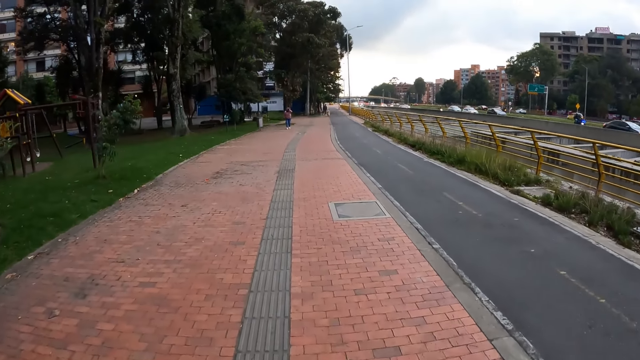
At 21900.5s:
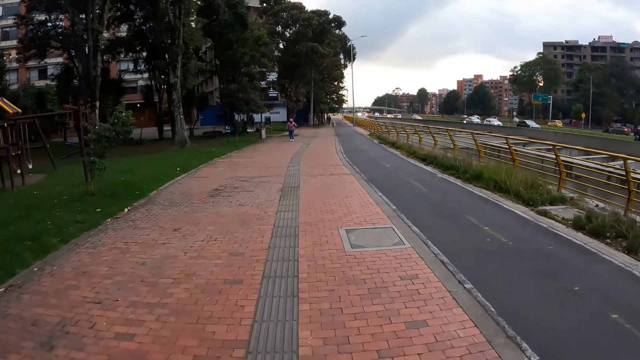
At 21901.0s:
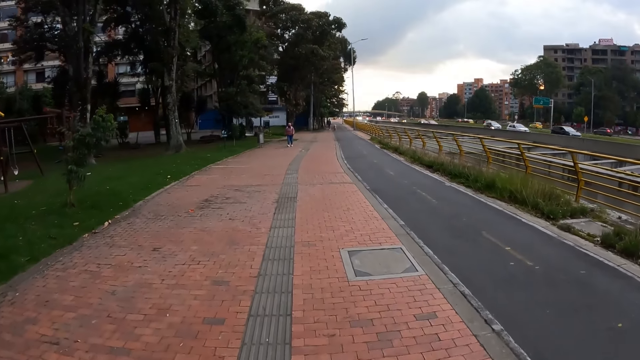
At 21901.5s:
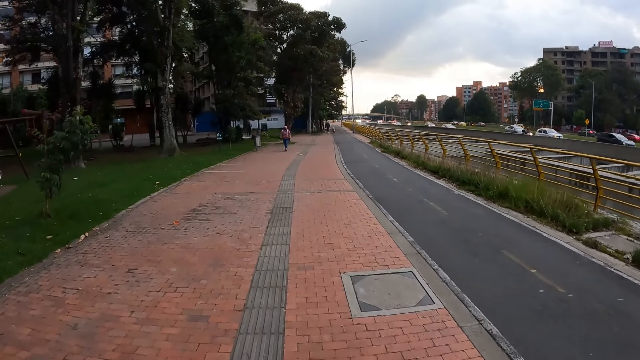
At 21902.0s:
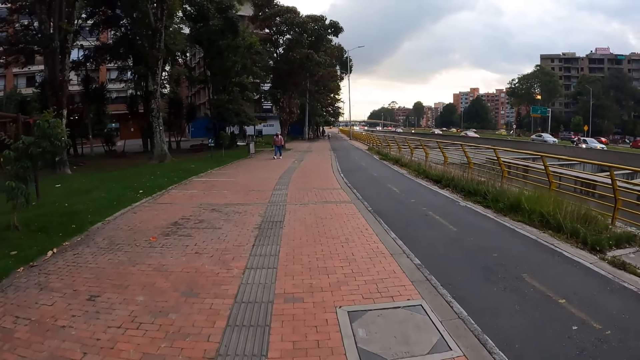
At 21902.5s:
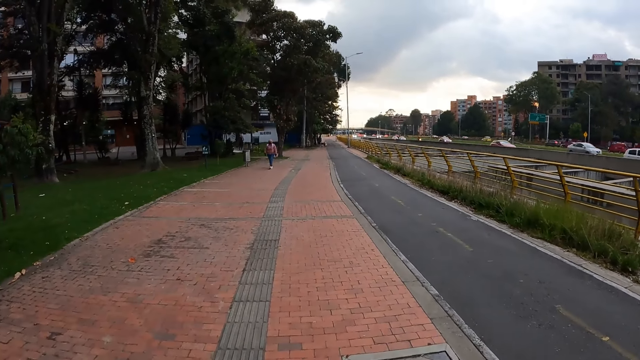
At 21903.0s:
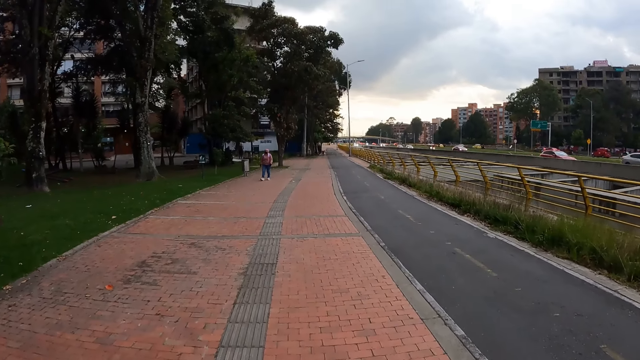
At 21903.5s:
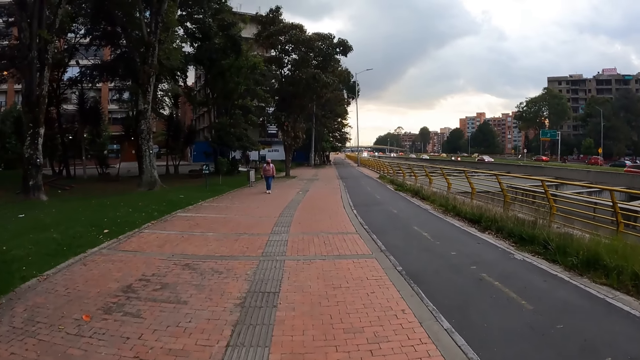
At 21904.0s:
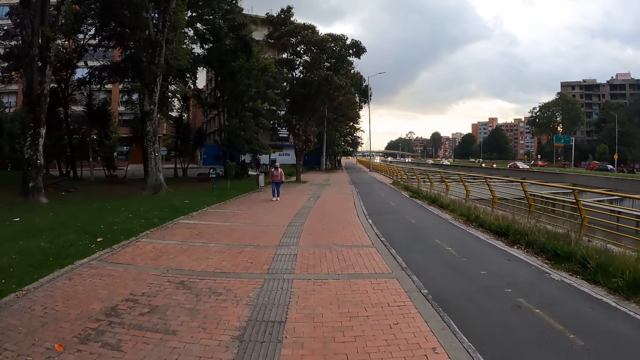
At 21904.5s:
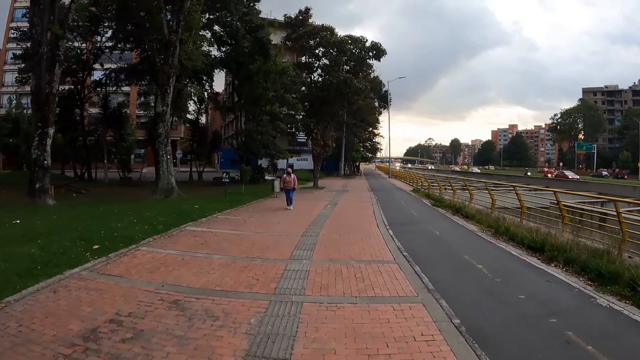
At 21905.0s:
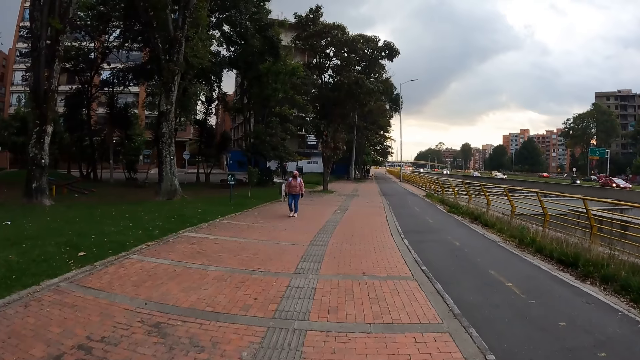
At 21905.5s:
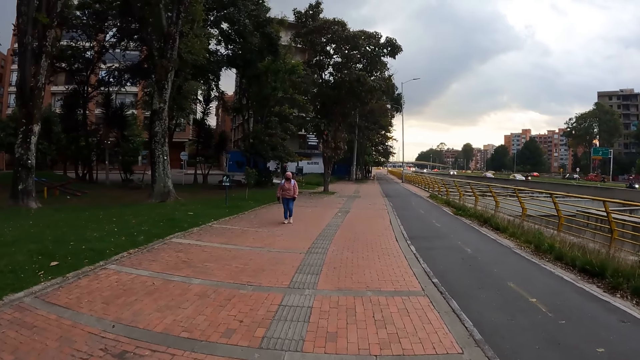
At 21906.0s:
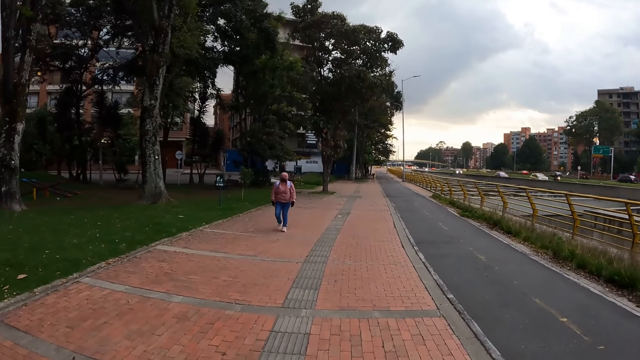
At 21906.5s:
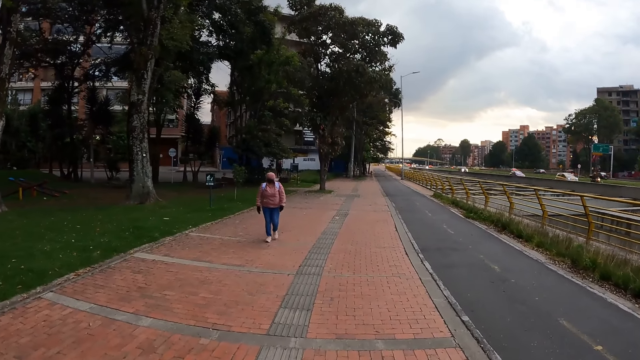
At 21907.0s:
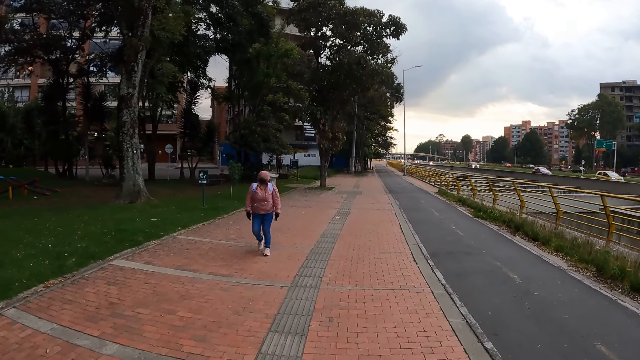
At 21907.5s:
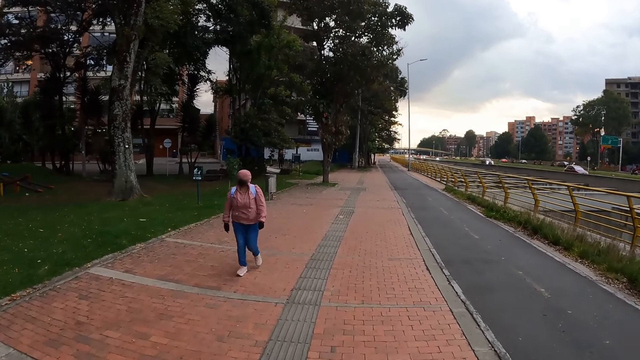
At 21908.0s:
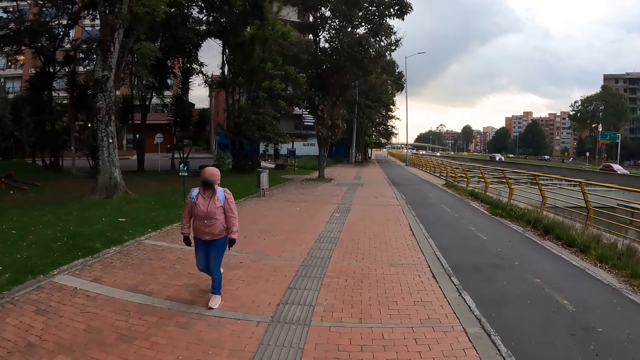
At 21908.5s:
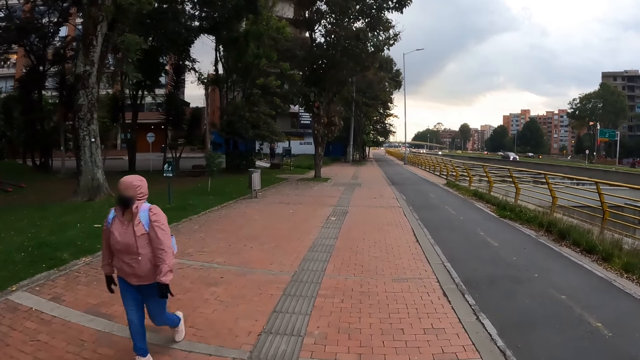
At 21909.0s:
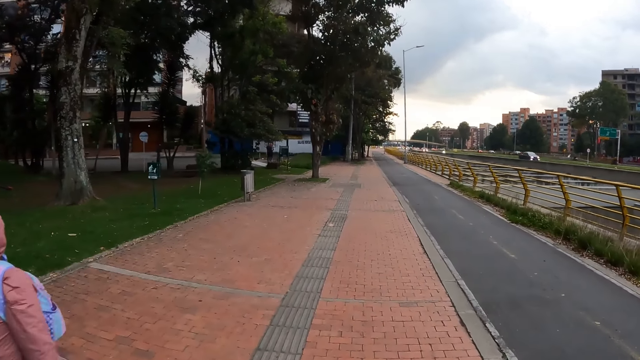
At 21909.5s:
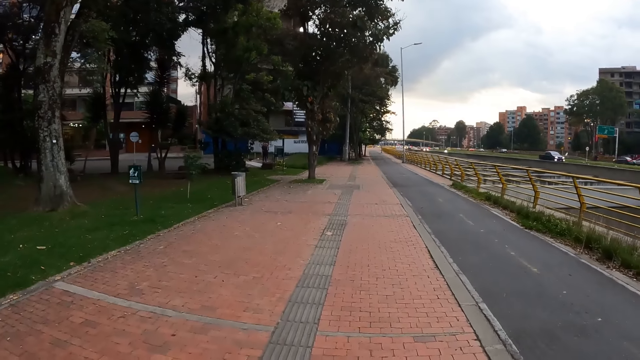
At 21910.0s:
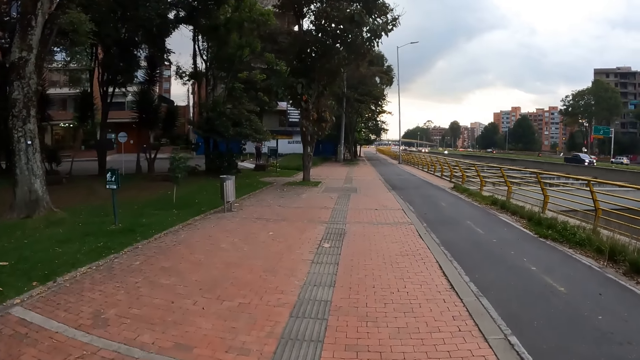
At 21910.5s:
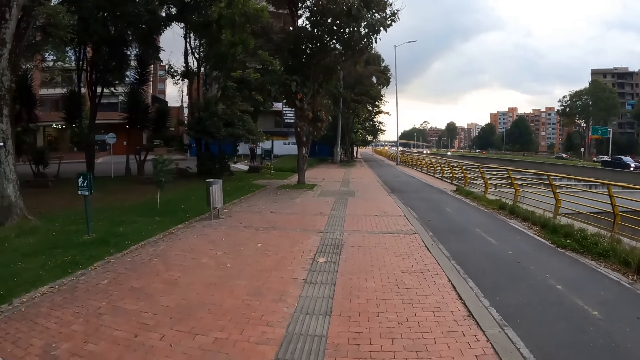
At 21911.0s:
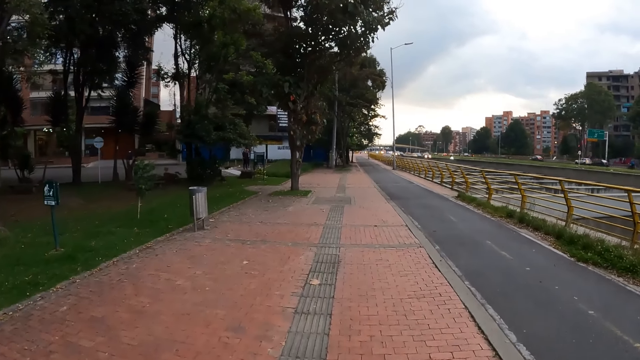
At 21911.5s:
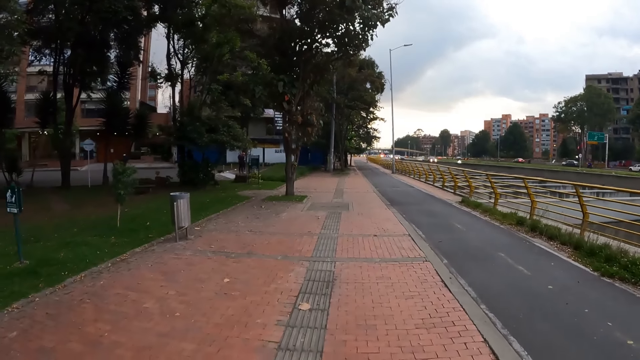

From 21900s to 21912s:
The camera wearer walks past a woman.

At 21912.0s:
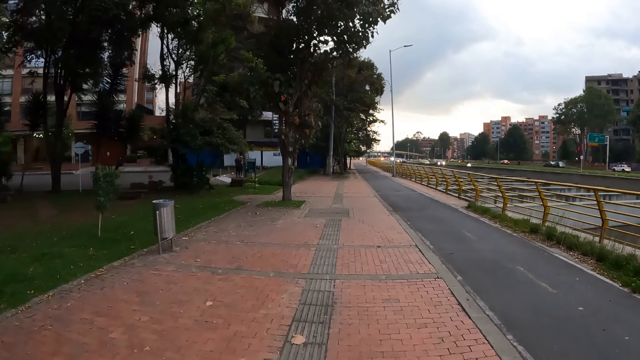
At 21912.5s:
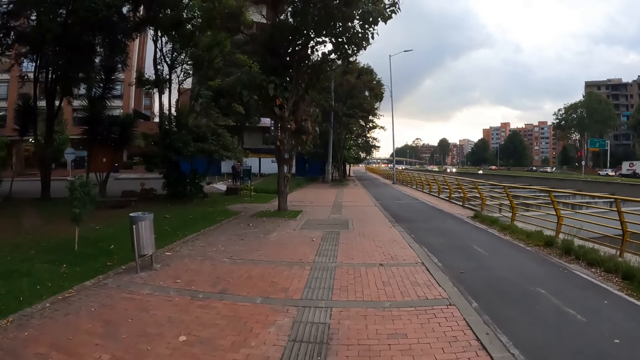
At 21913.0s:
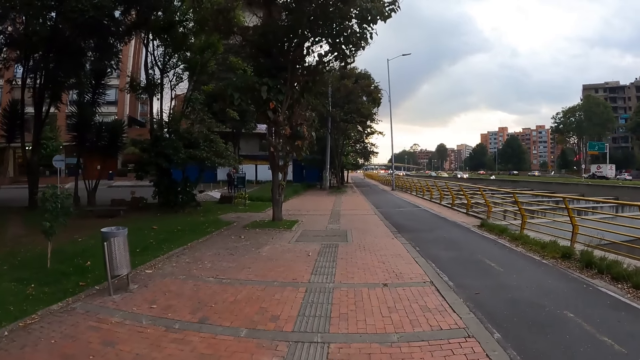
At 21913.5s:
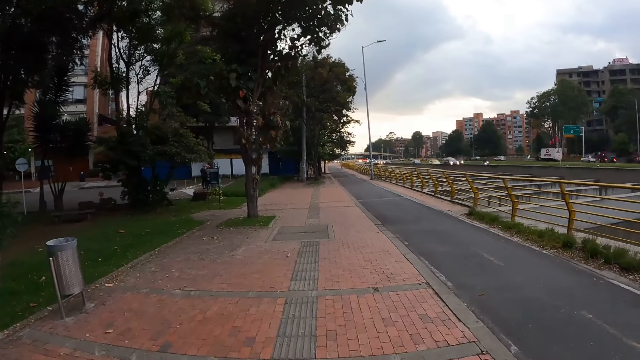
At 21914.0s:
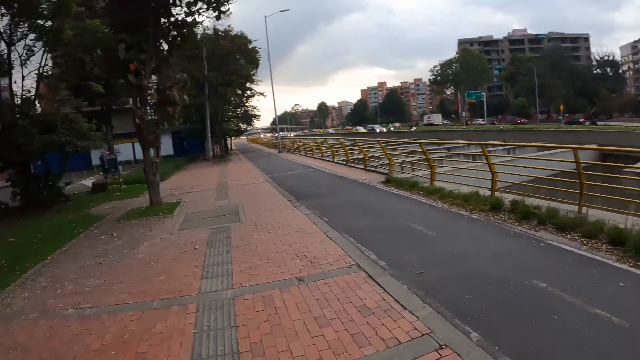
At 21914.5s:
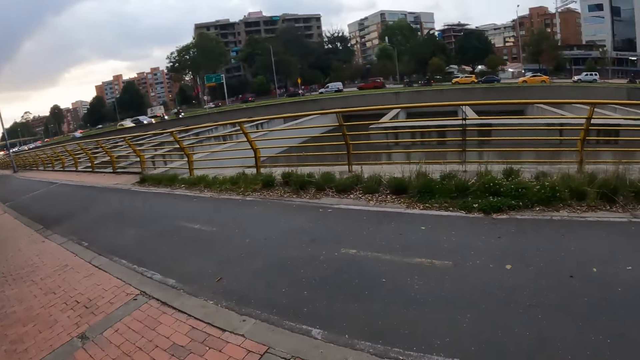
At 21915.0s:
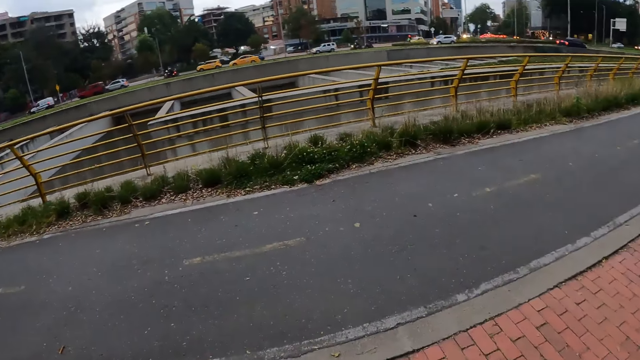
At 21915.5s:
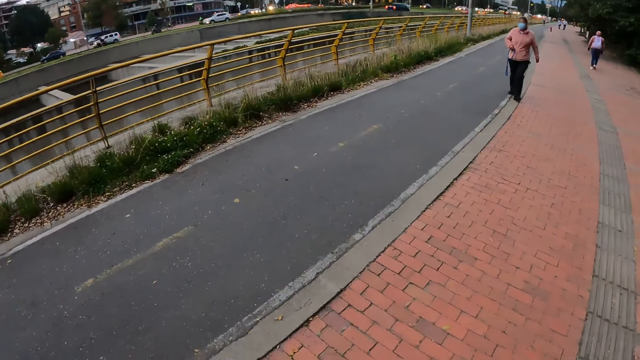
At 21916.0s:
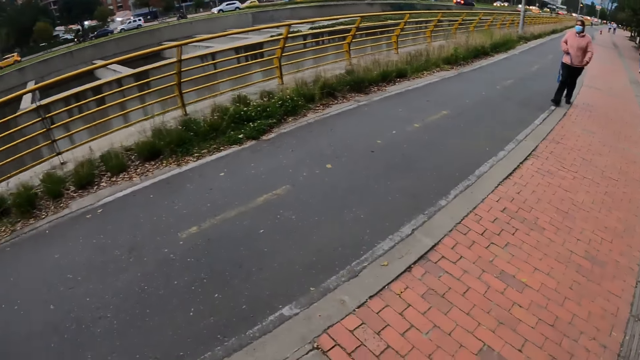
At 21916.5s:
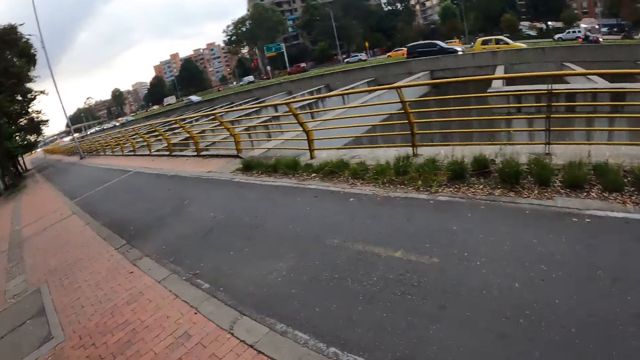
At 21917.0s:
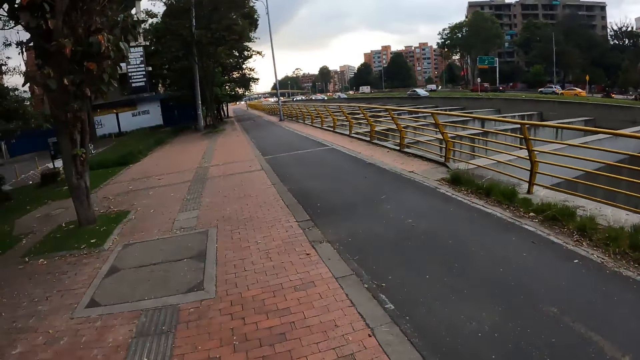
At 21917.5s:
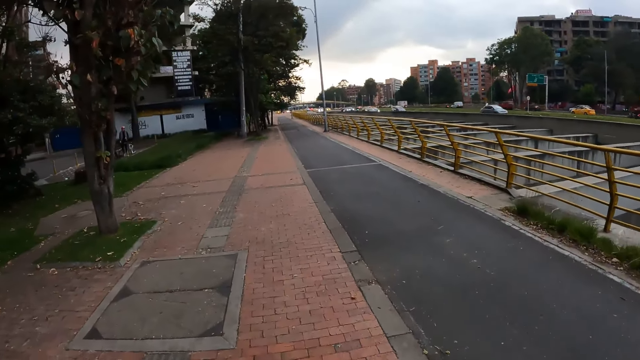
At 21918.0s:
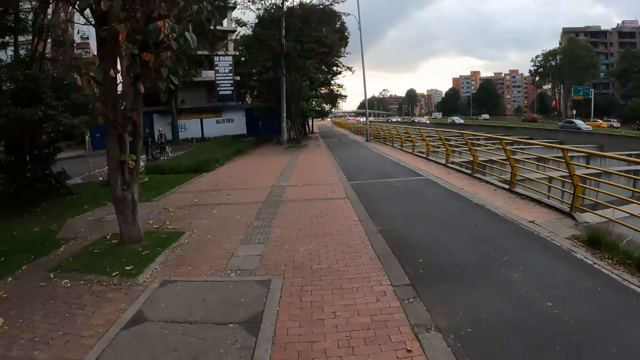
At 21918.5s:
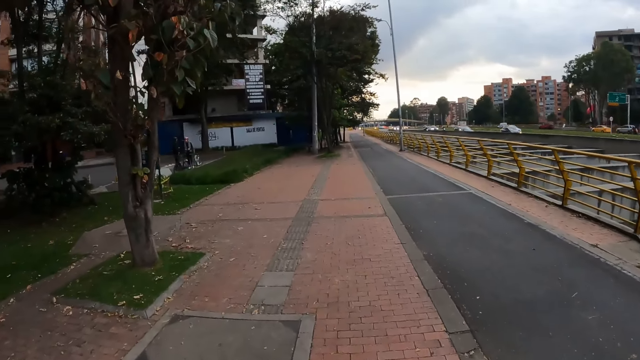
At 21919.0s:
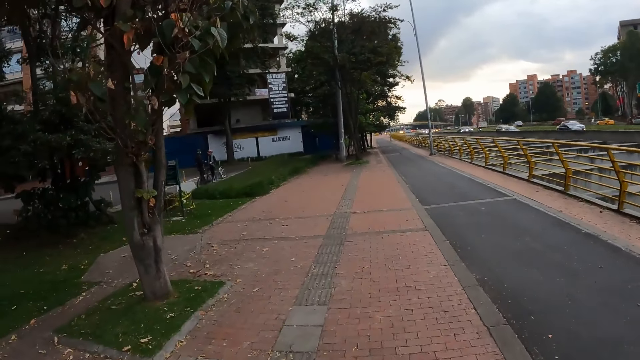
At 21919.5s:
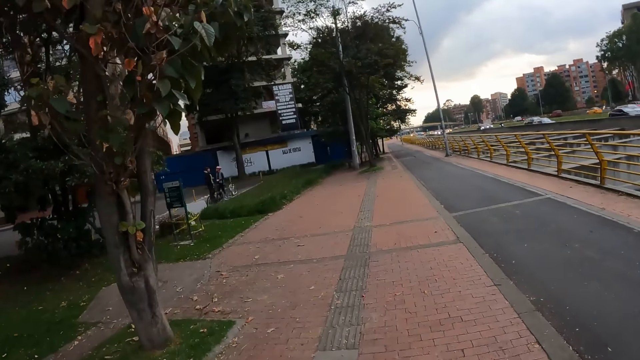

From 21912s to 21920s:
The camera wearer looks back.
